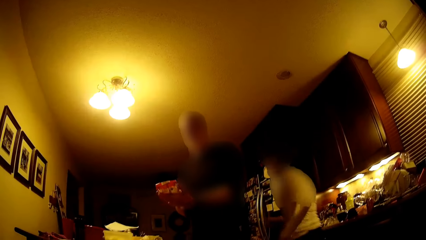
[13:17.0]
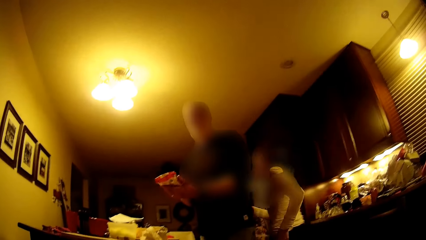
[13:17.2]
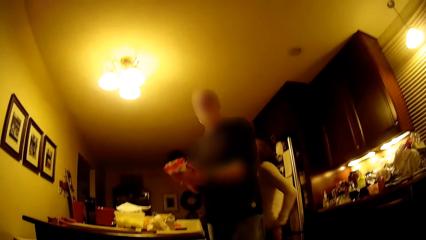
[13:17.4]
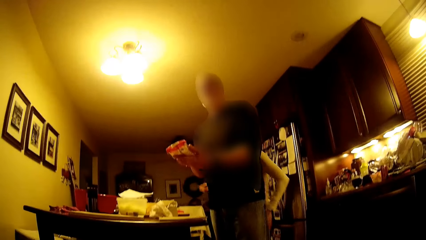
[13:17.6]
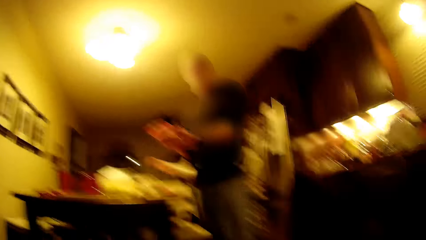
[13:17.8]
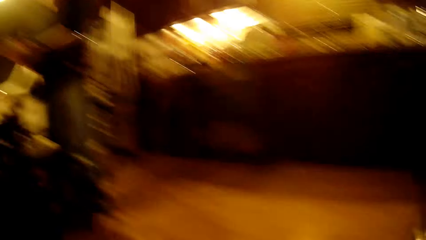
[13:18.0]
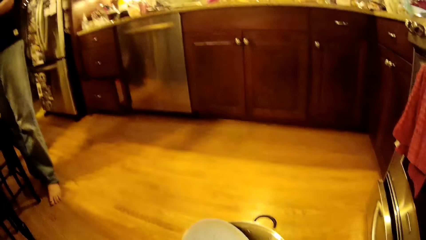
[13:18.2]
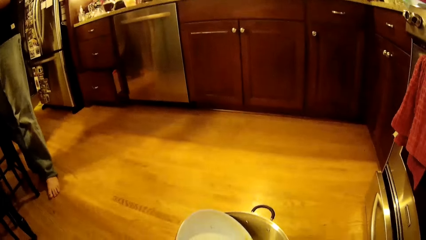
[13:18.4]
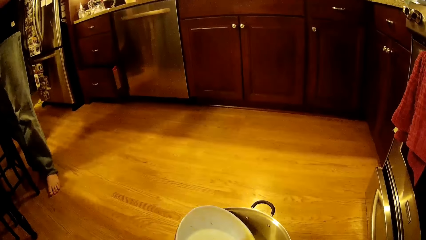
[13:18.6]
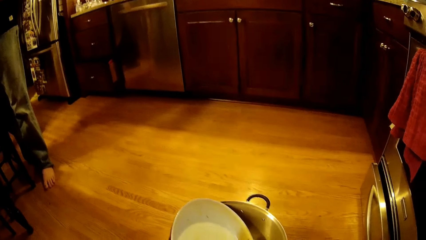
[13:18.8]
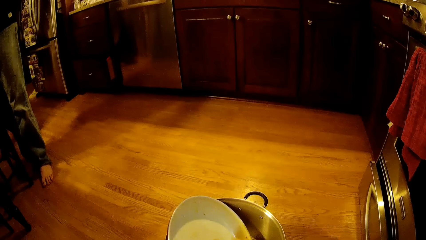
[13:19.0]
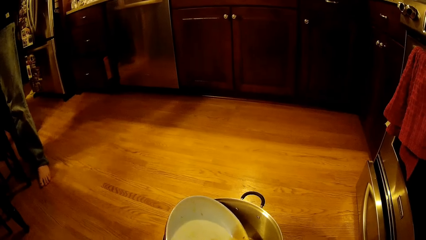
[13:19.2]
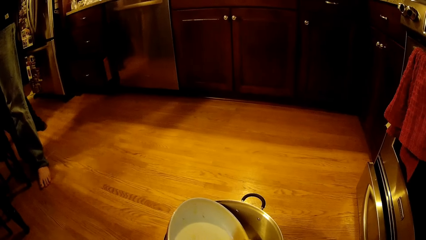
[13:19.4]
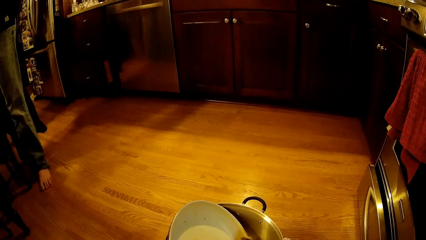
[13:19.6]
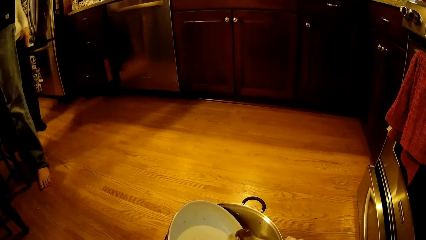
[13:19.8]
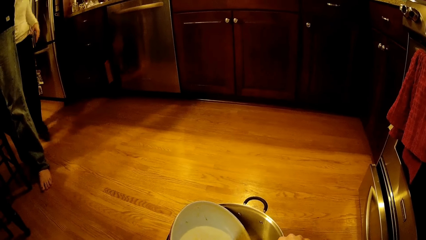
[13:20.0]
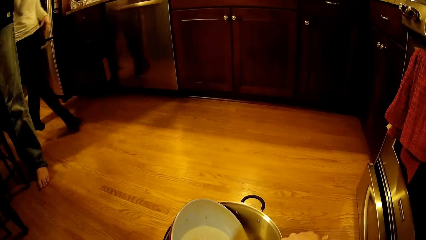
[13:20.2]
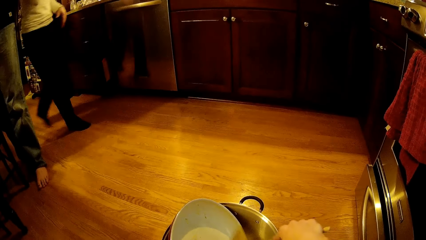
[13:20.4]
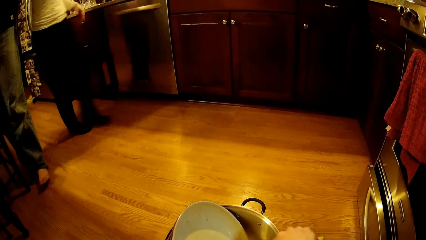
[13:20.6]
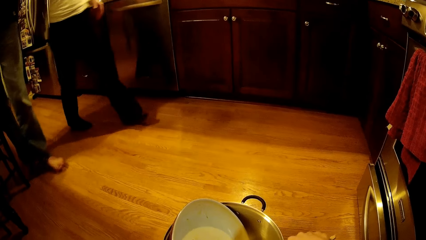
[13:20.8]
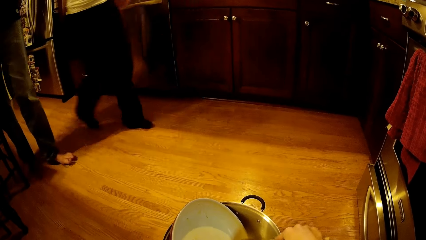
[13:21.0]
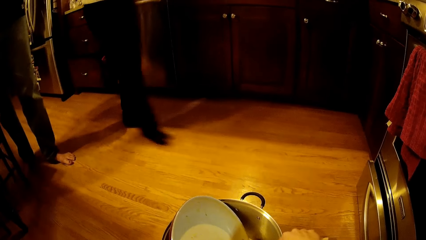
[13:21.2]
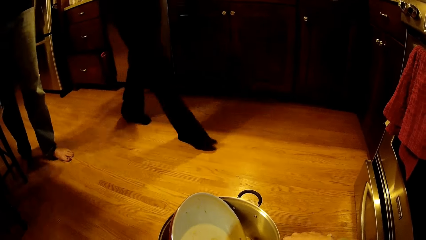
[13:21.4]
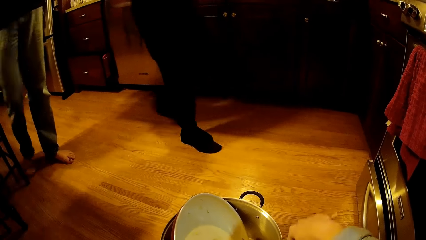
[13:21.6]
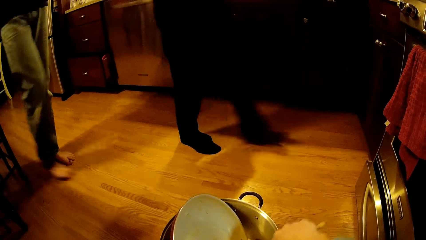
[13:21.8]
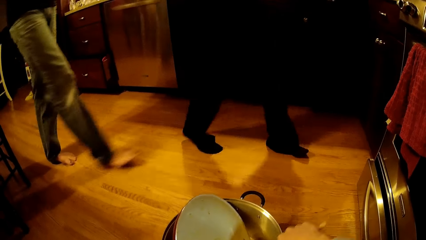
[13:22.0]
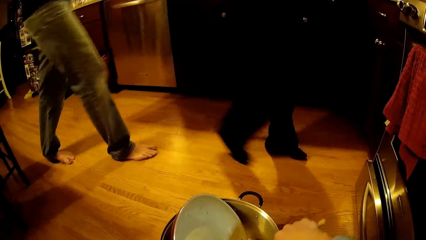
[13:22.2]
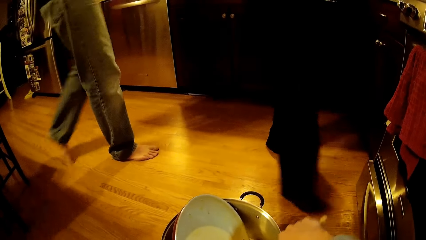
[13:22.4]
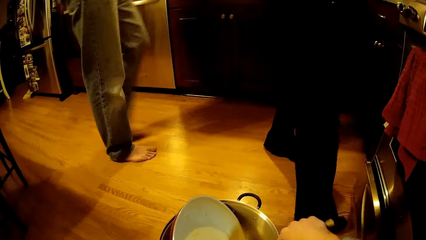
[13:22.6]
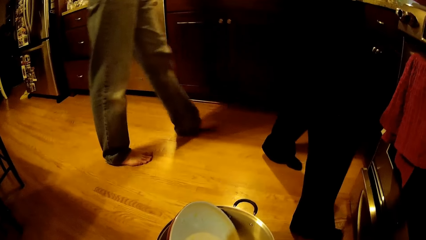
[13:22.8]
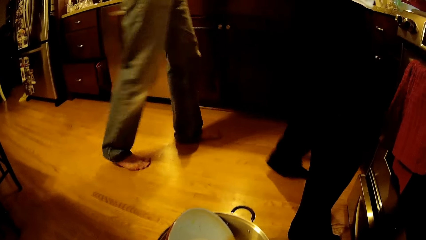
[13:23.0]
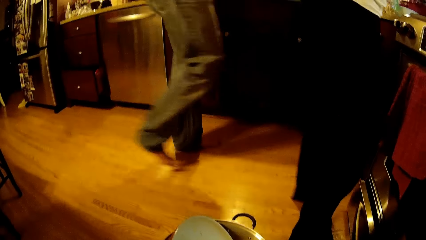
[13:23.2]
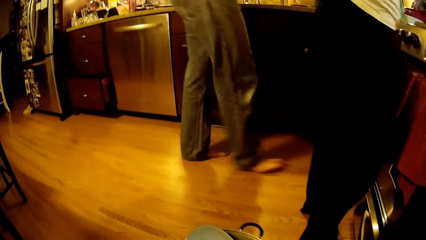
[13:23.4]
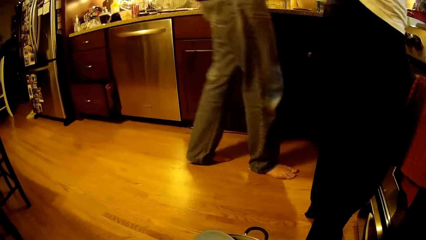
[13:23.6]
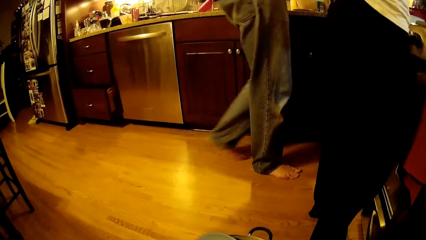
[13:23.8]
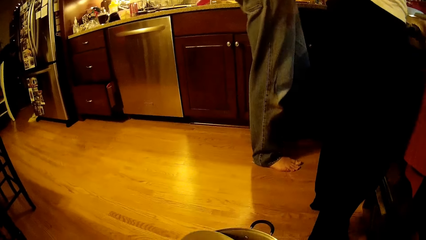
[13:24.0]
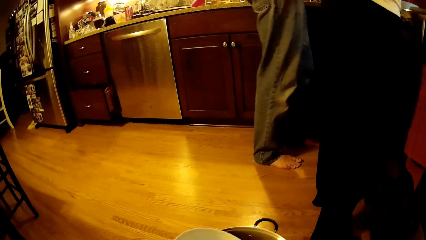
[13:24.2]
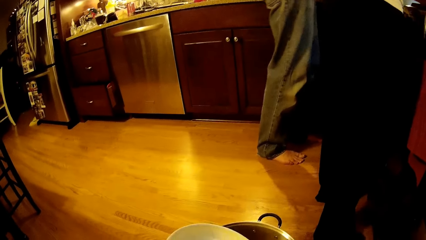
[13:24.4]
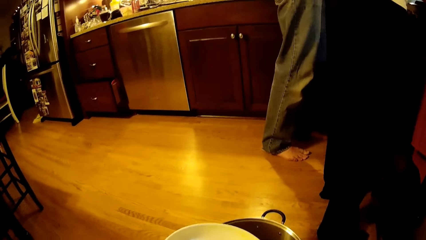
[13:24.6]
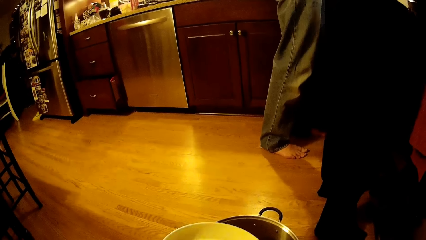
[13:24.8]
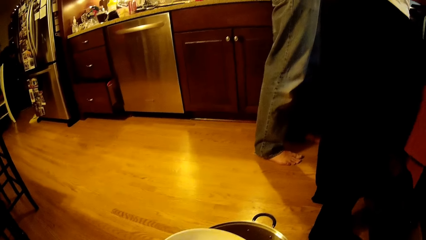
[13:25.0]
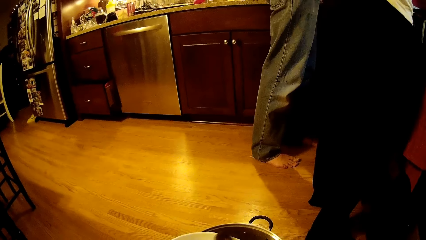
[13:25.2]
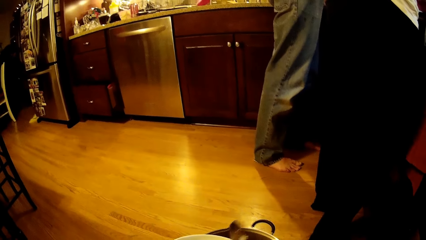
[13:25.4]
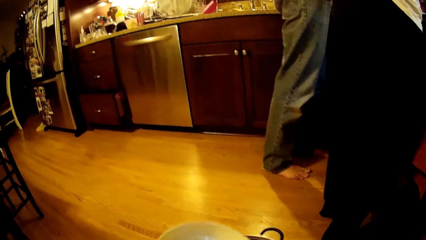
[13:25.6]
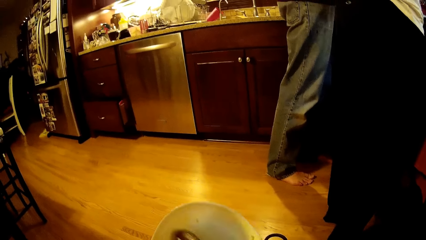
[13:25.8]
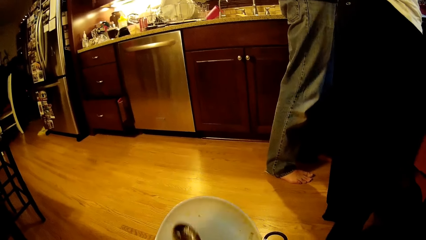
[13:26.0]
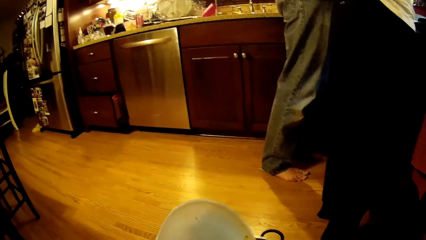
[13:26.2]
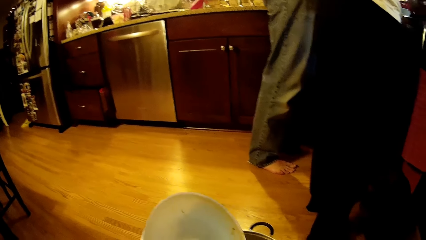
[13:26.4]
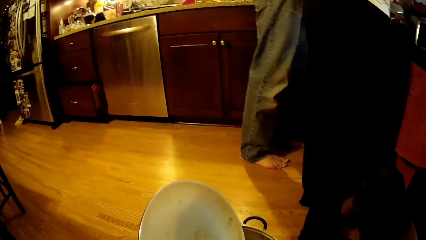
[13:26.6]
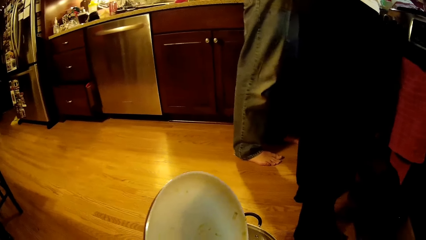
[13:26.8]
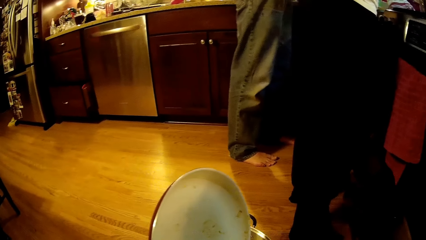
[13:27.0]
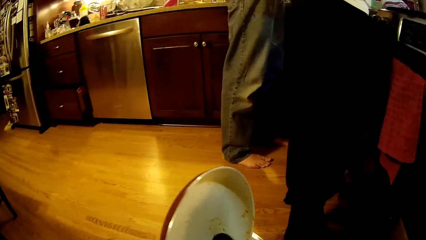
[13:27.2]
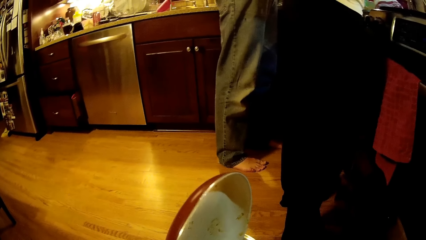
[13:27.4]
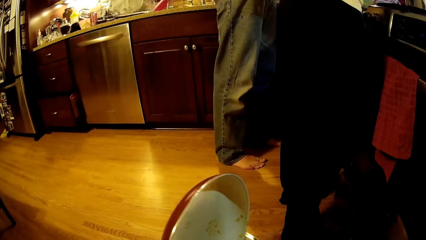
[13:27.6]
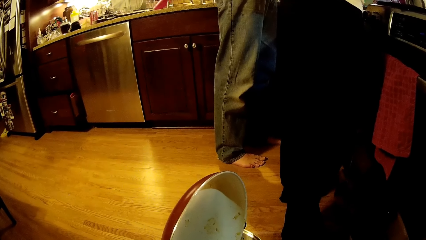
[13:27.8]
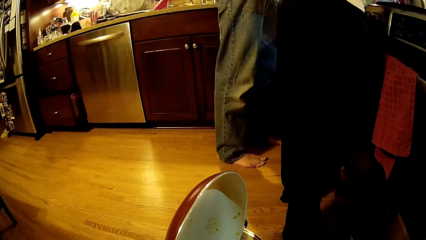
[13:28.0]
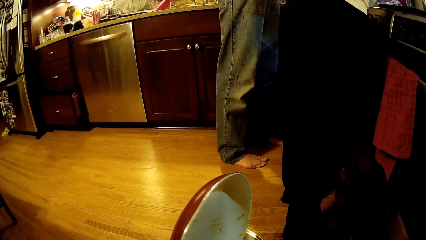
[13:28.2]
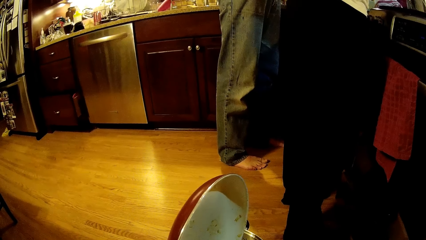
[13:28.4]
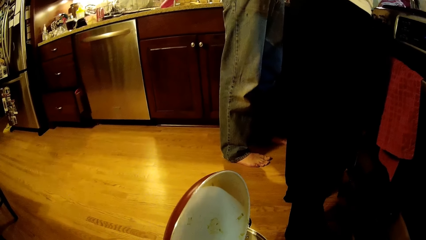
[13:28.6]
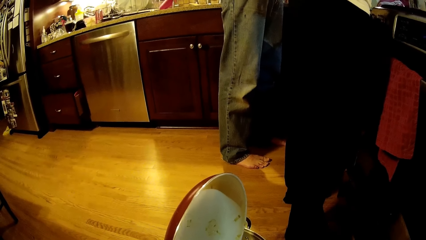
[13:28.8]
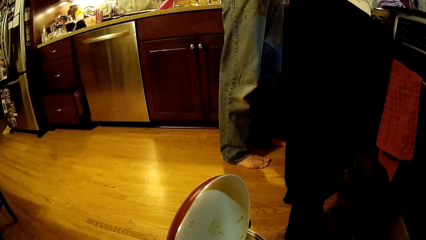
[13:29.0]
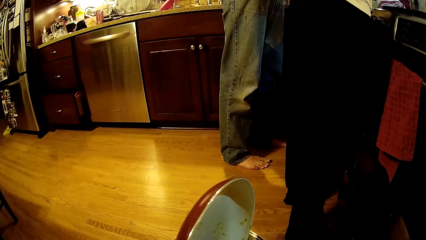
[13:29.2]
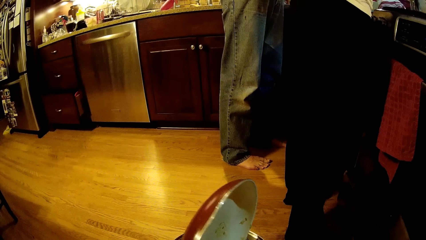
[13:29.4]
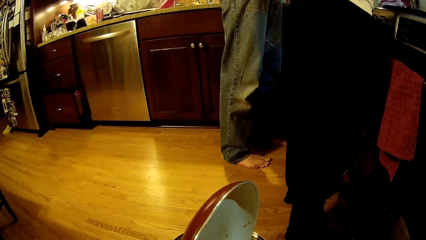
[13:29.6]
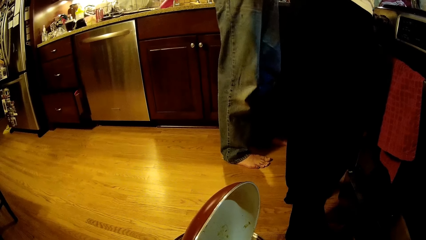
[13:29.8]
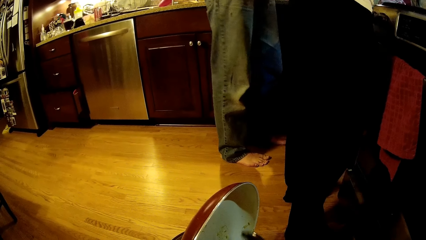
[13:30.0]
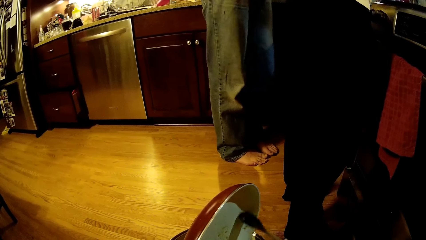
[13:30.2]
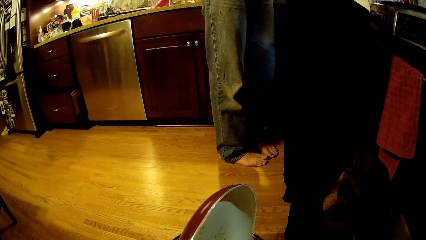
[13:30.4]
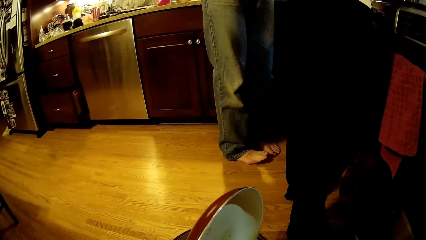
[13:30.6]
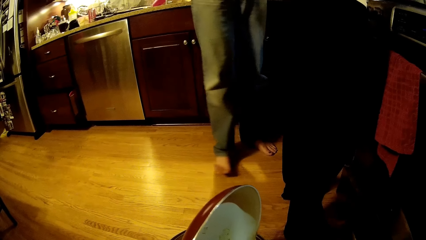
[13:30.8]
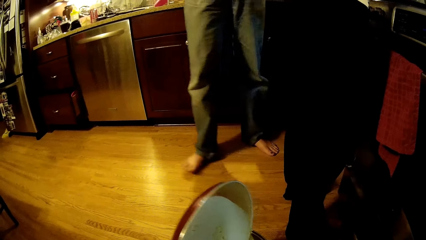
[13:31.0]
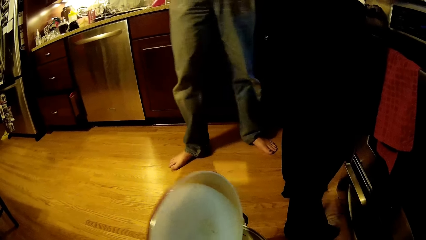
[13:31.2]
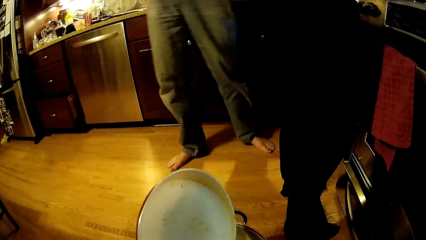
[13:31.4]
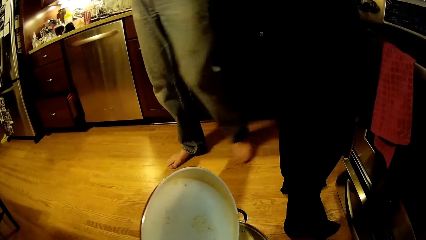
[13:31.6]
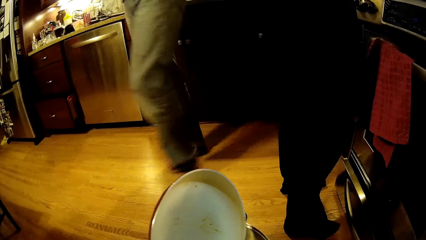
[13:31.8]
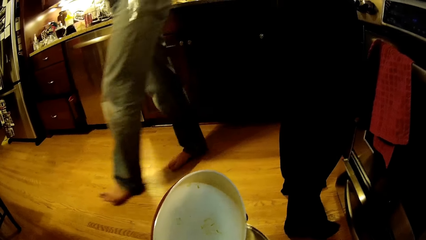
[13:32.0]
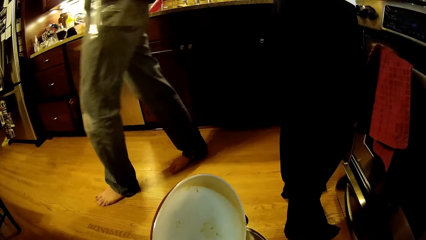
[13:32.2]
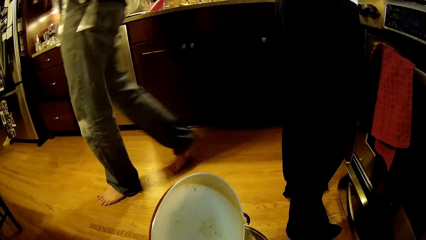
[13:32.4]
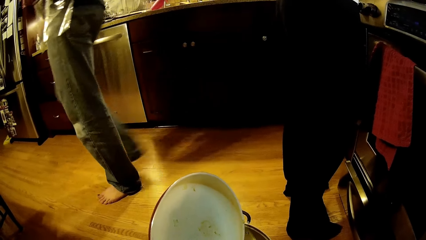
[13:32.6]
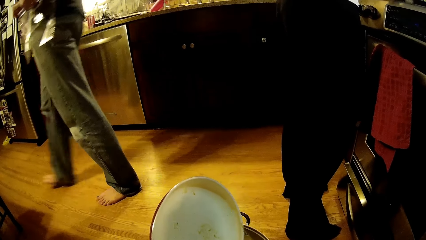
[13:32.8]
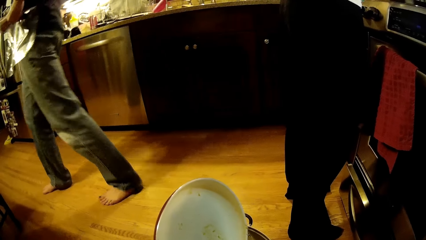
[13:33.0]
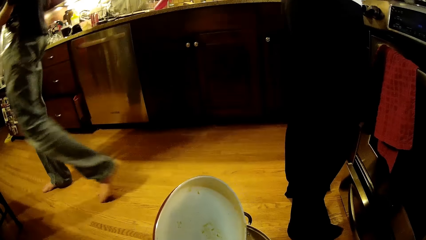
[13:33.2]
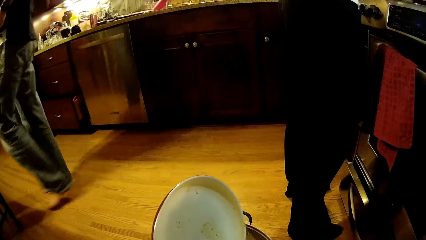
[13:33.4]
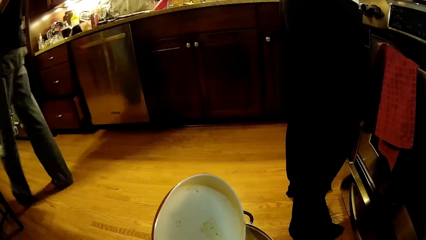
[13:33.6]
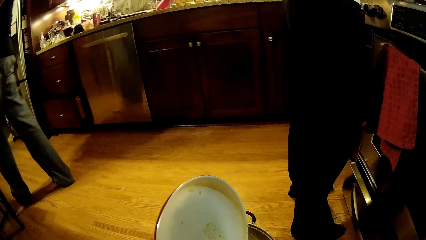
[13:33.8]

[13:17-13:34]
The camera wearer looks around. A woman walks around. A man walks around. The camera wearer puts something in a cooking pot. The man walks around.
